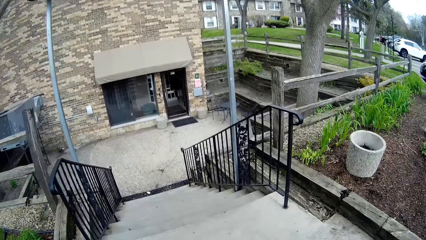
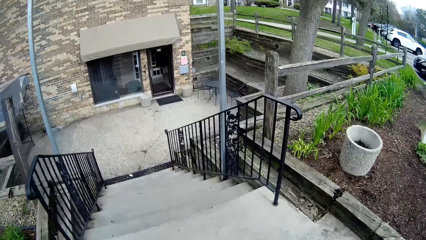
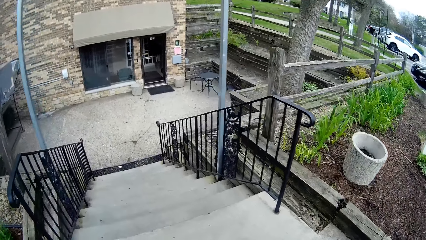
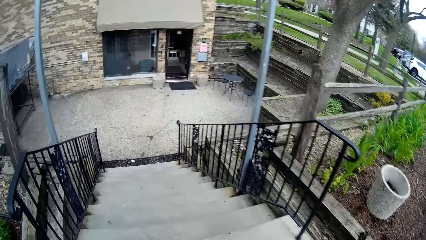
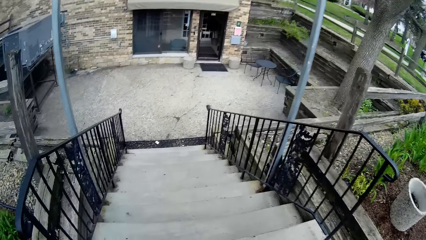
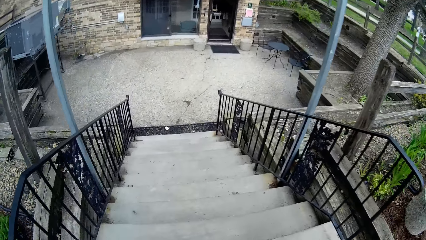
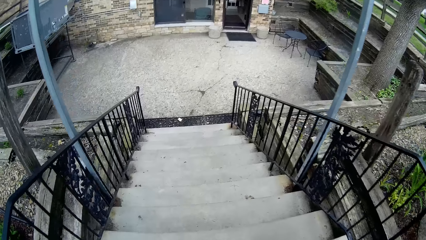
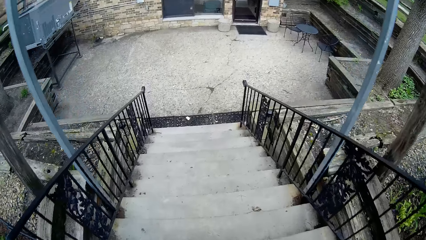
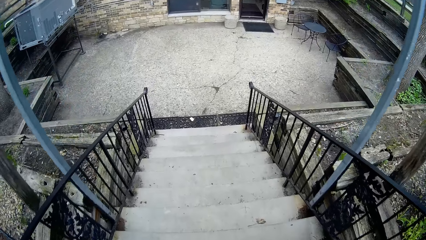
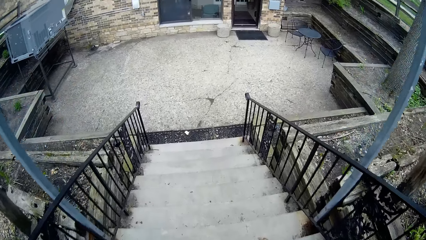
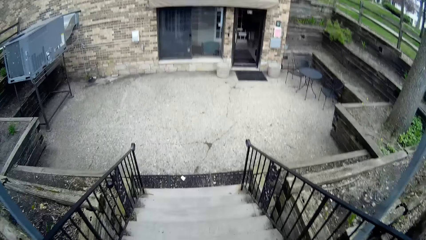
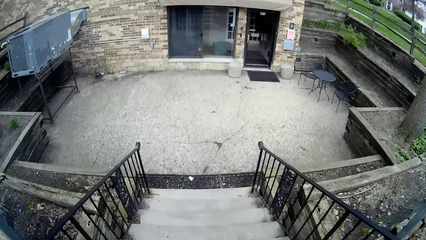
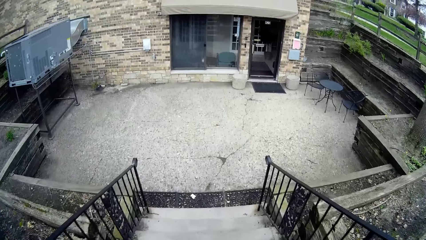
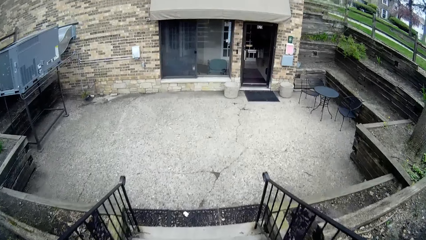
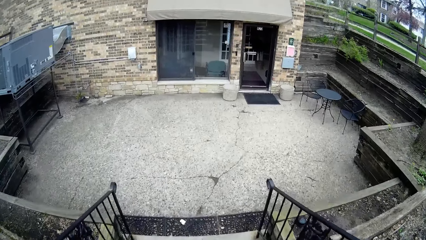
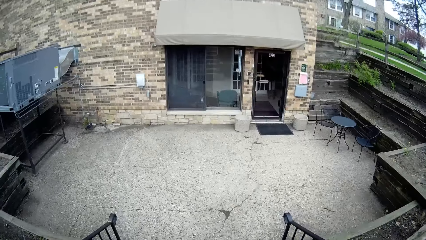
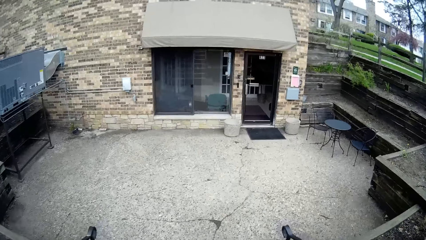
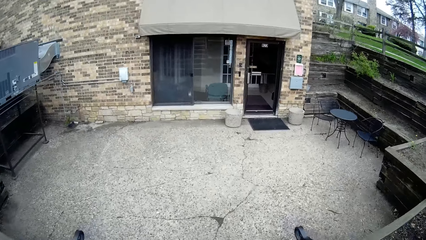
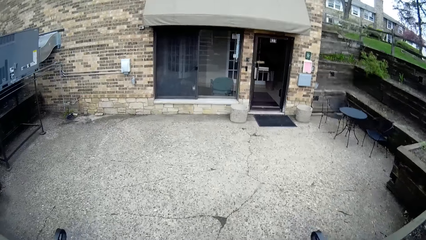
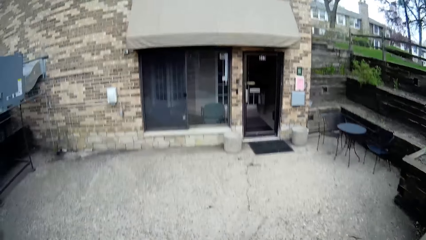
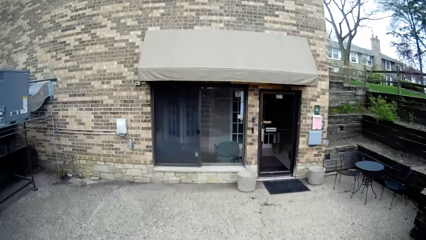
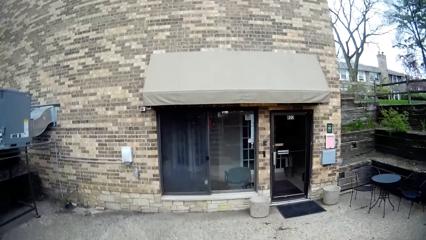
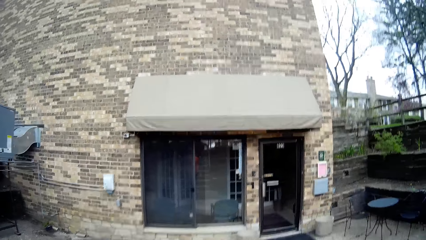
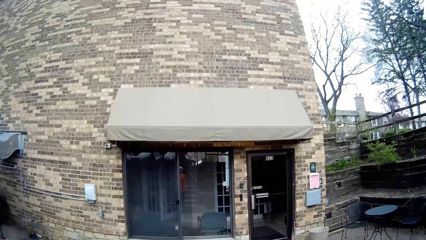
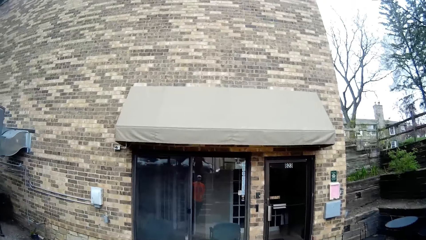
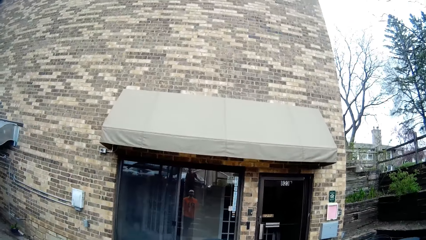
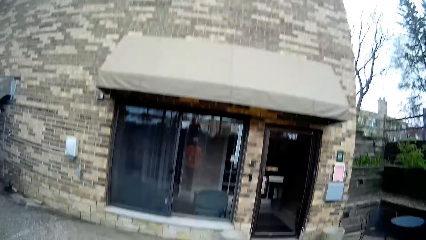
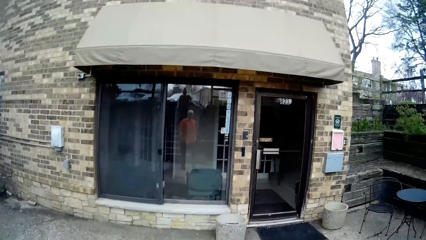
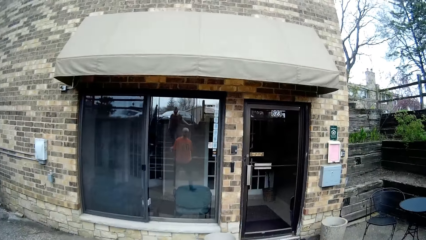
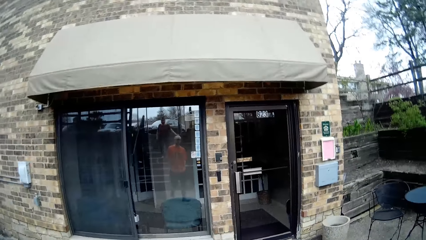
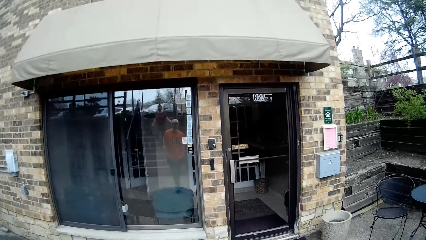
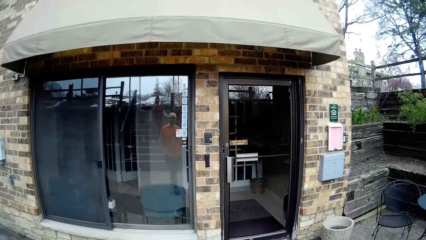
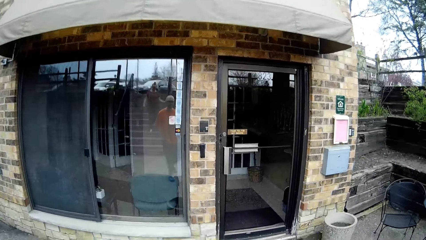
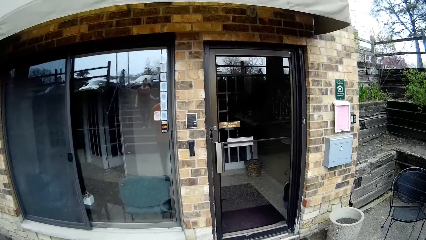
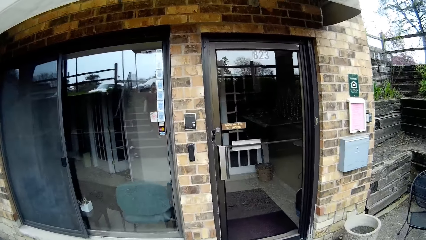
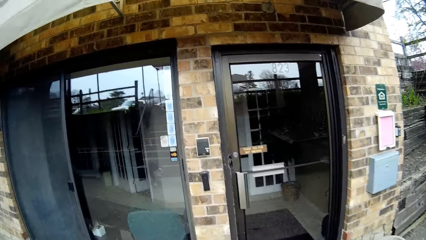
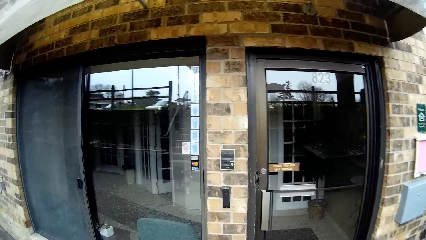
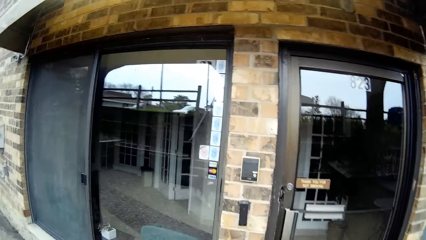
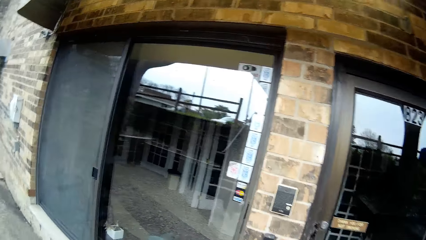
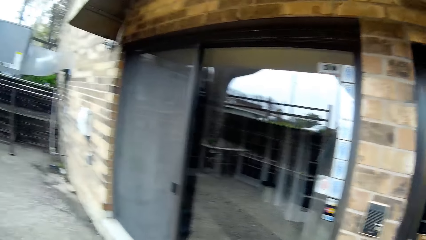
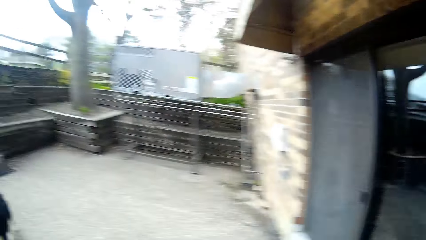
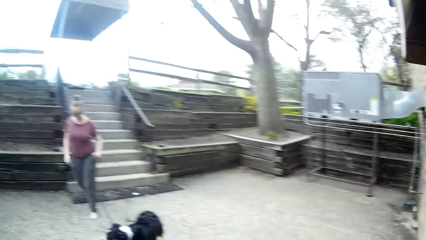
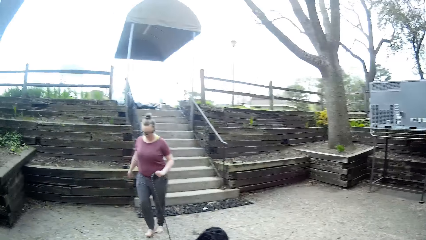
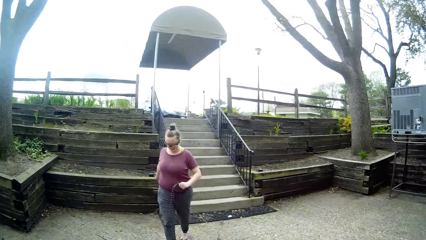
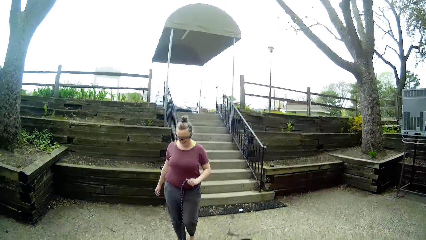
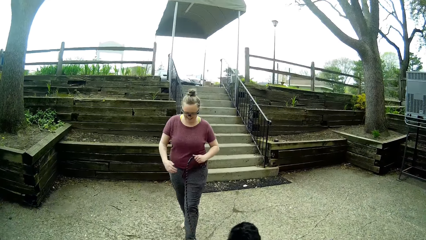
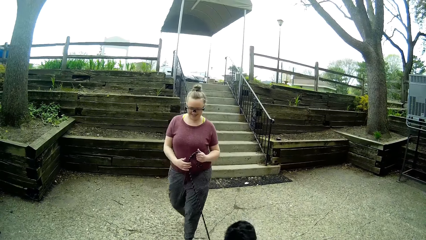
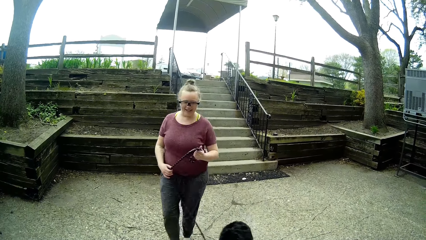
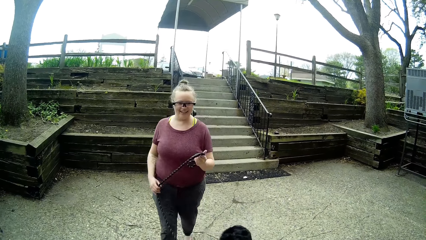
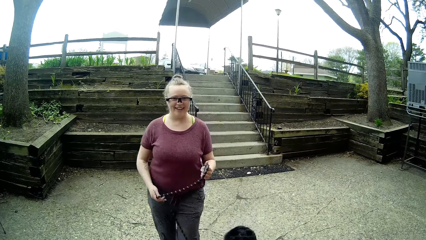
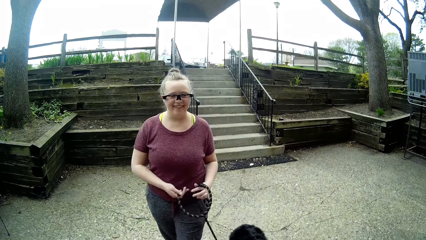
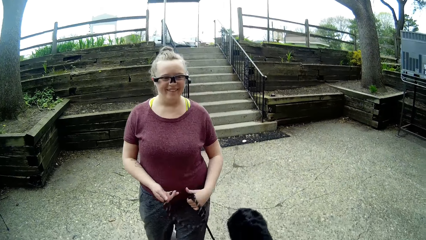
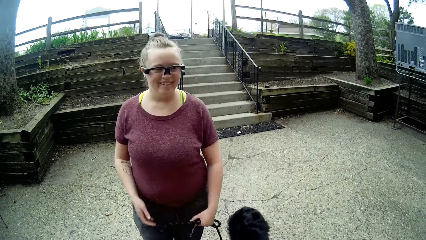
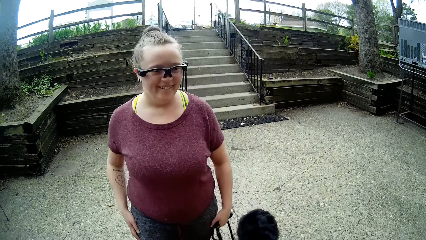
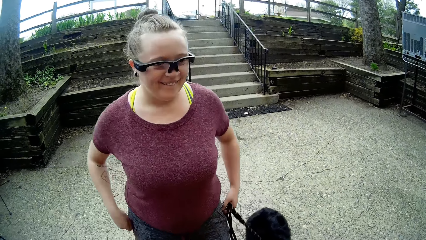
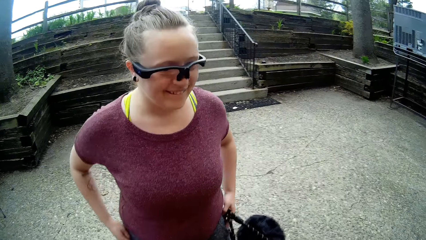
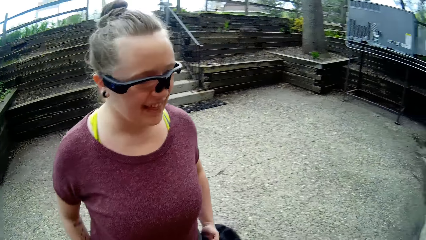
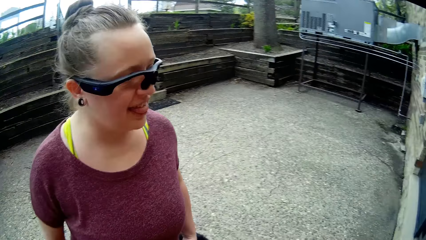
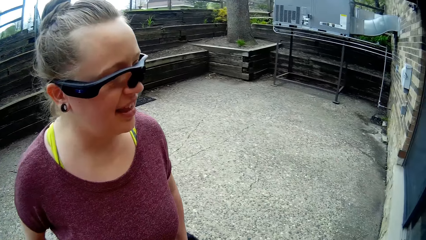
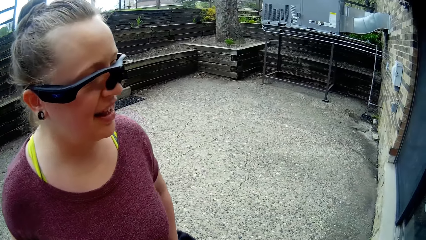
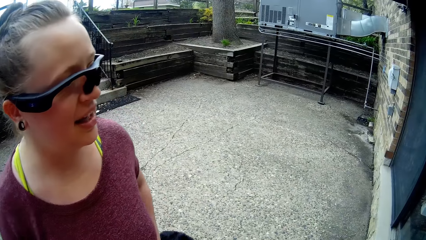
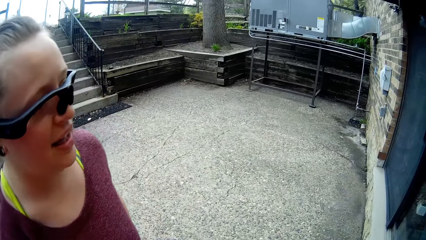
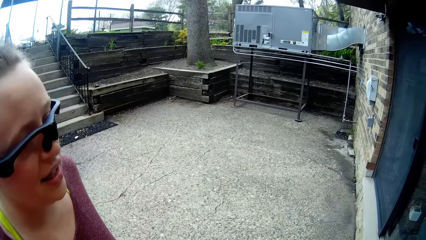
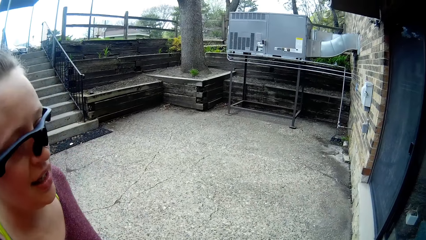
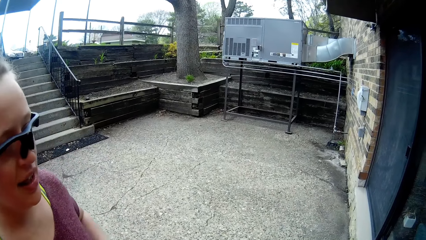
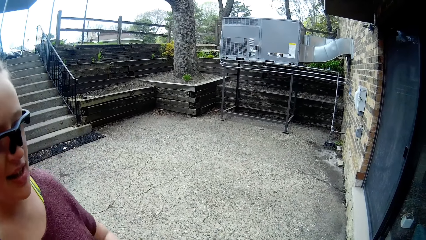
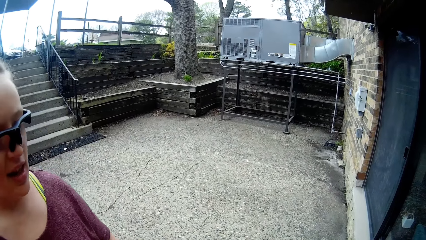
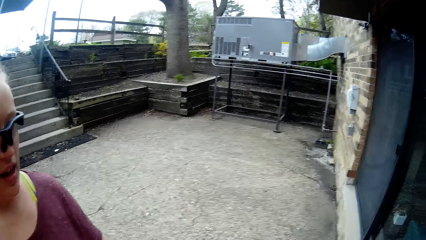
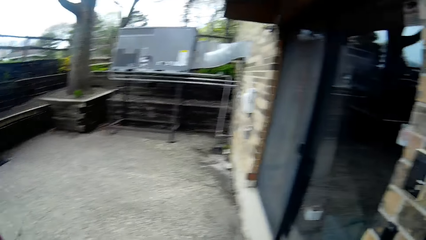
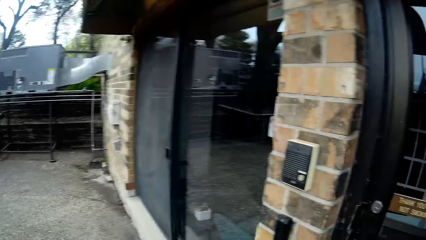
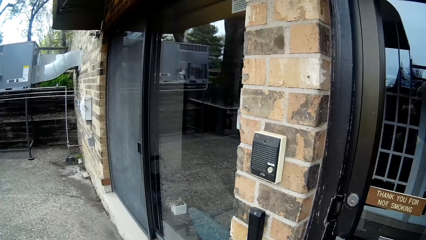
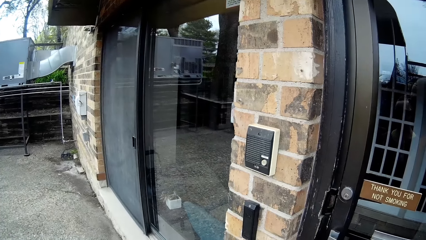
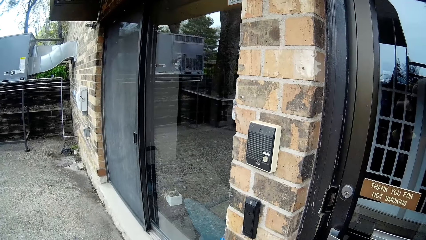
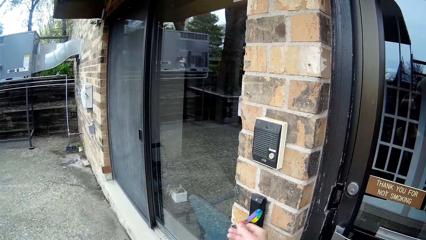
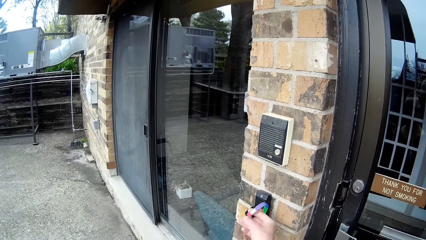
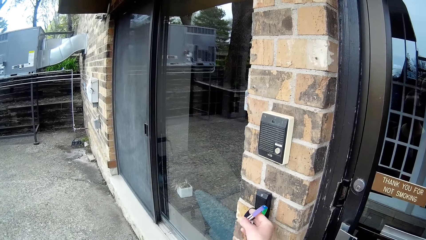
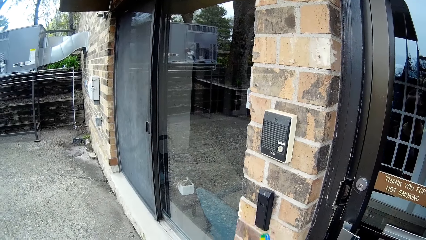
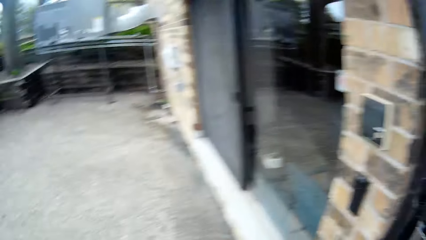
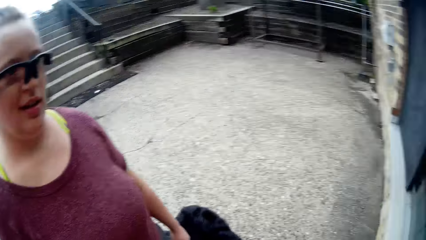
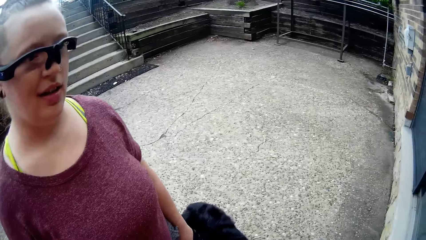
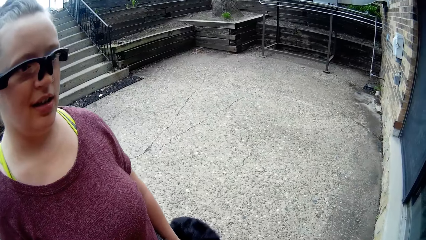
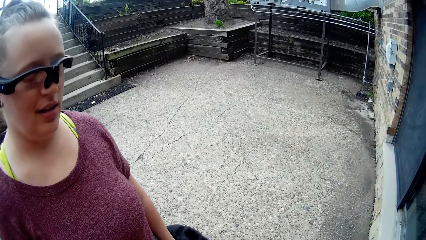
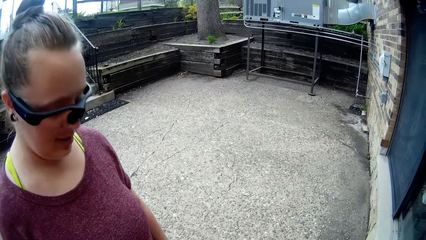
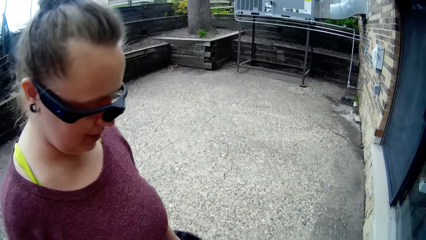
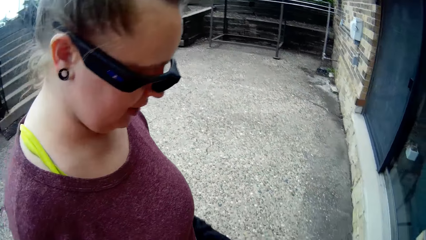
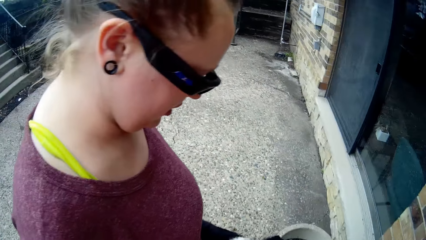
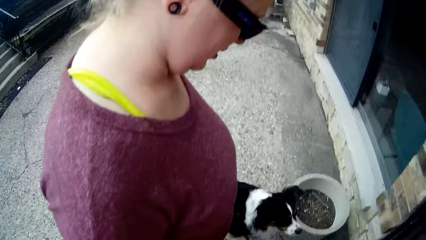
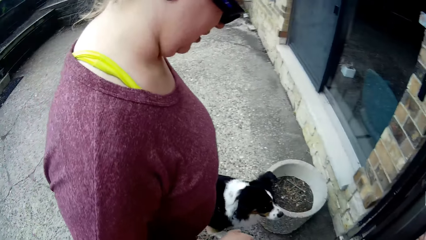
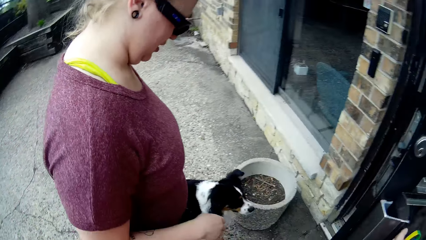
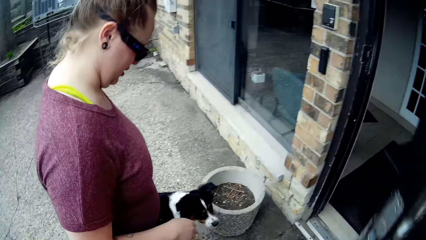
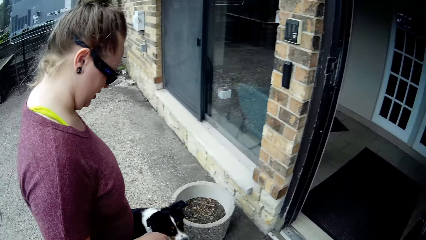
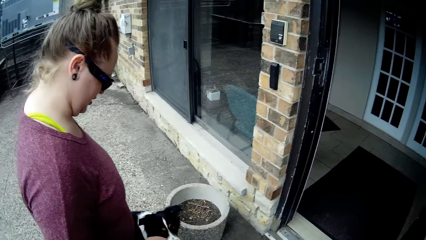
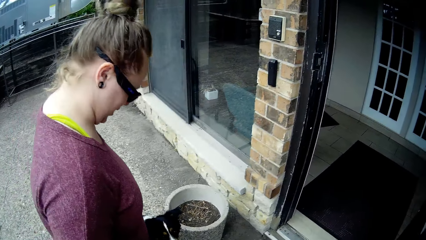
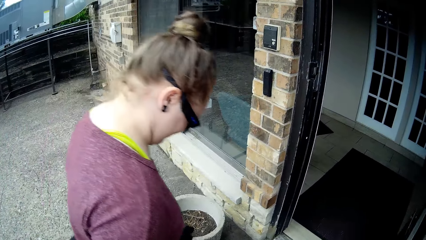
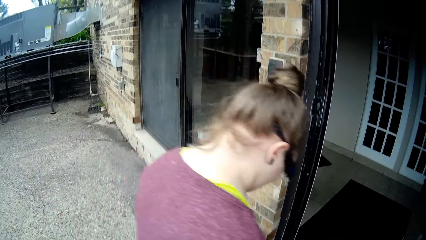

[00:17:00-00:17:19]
The camera wearer moves down the stairs towards a door. A woman moves down the staircase with a dog in her right hand. The camera wearer turns around. The woman walks around. The camera wearer turns to the side and uses a security device with his right hand. He holds a door lock. He turns to the side. He opens the door with his right hand.
